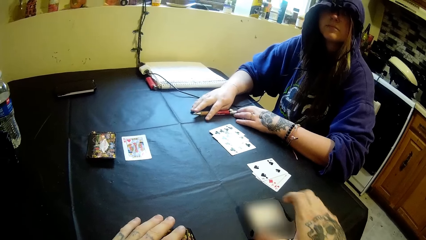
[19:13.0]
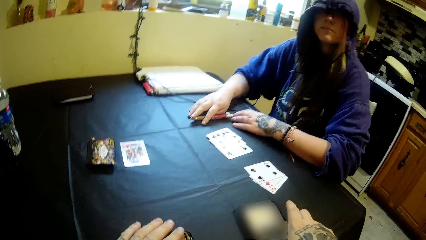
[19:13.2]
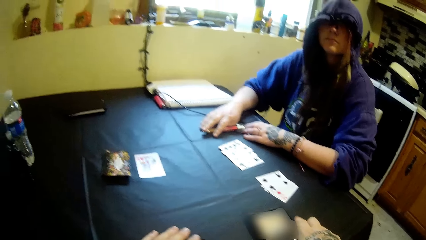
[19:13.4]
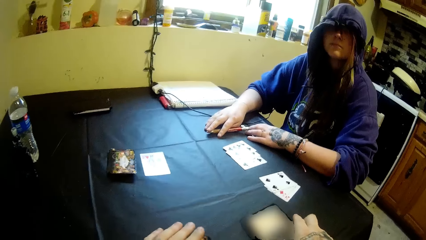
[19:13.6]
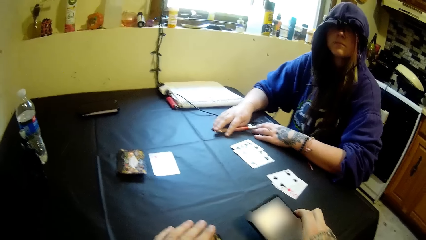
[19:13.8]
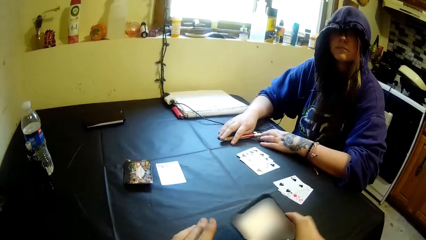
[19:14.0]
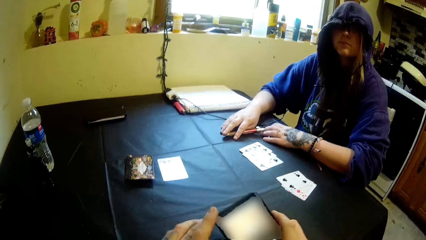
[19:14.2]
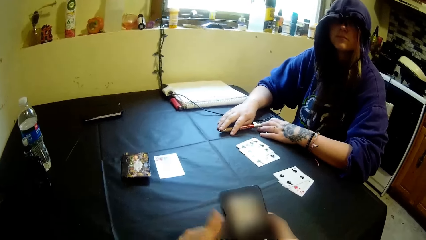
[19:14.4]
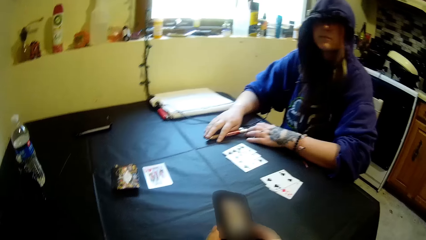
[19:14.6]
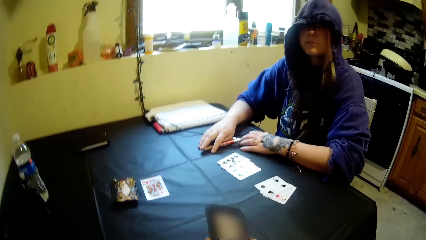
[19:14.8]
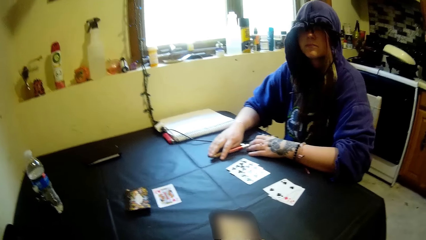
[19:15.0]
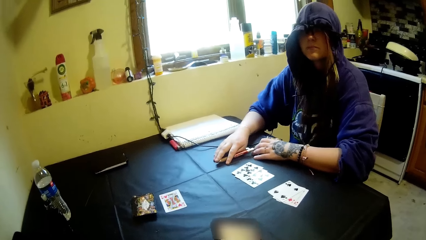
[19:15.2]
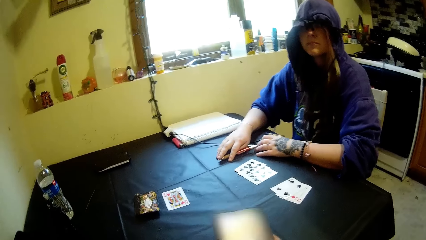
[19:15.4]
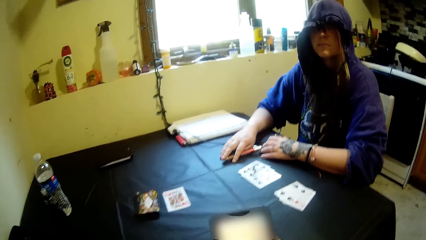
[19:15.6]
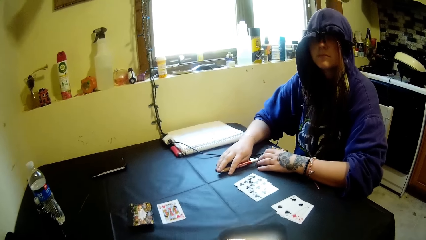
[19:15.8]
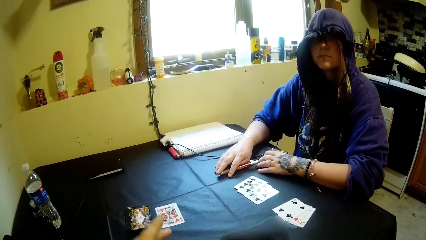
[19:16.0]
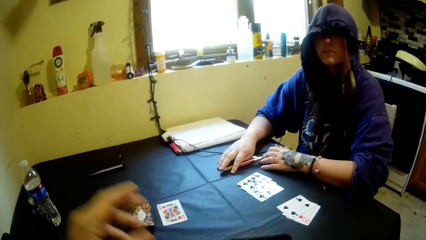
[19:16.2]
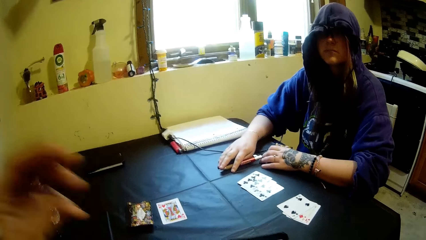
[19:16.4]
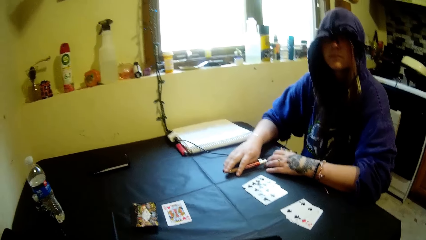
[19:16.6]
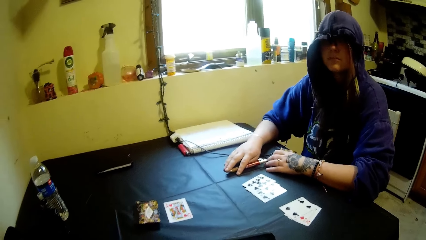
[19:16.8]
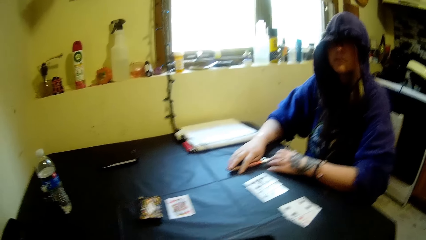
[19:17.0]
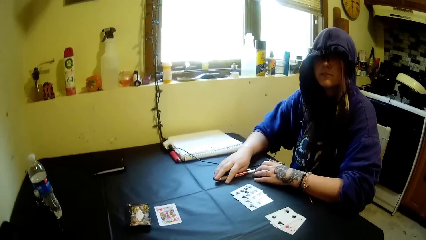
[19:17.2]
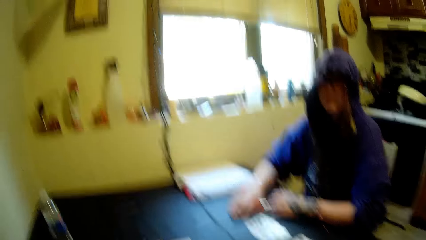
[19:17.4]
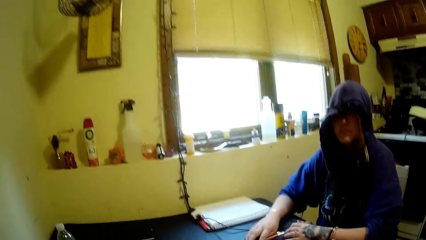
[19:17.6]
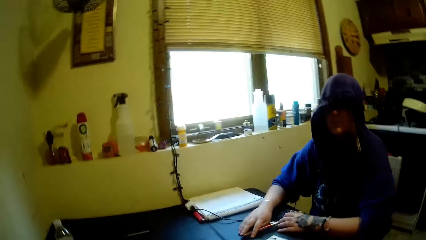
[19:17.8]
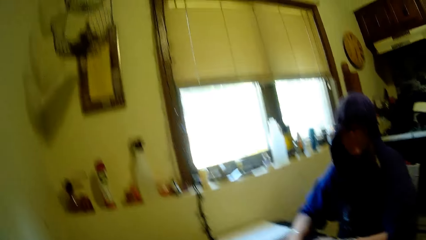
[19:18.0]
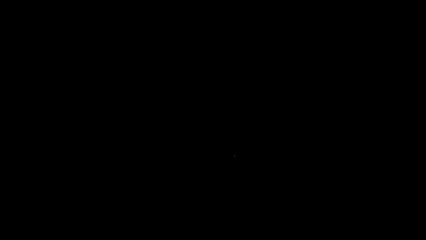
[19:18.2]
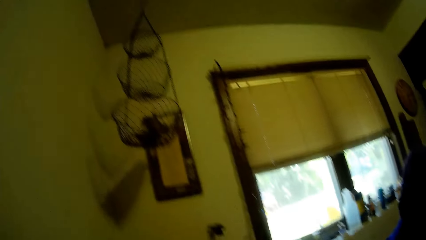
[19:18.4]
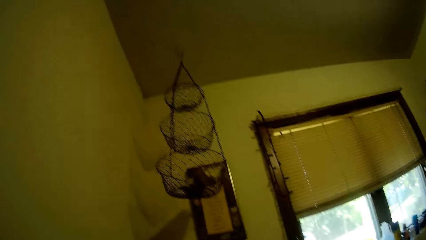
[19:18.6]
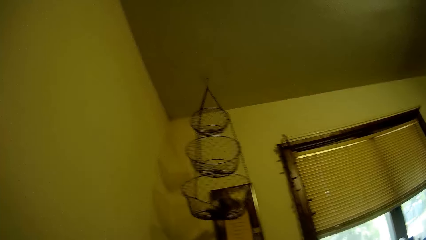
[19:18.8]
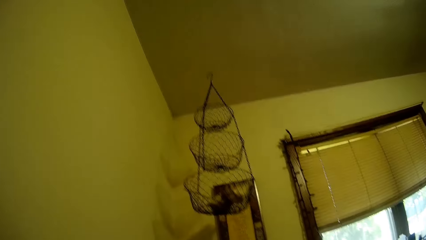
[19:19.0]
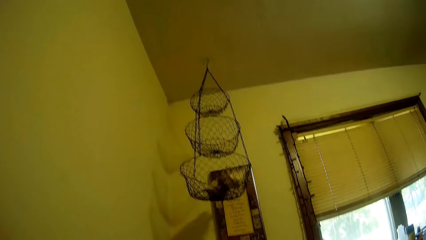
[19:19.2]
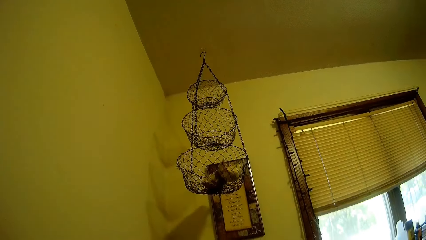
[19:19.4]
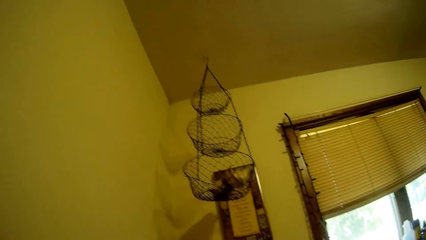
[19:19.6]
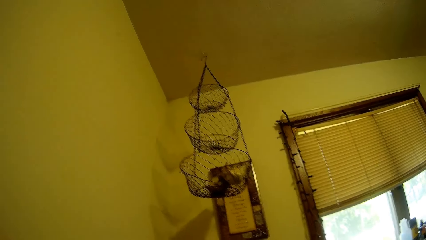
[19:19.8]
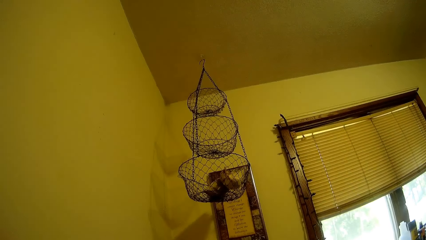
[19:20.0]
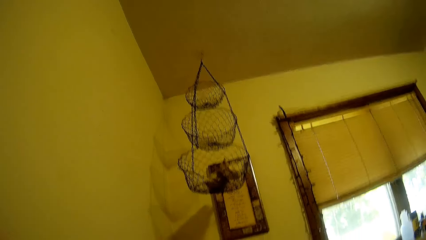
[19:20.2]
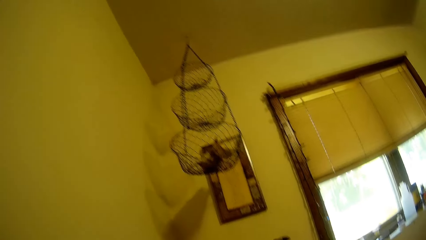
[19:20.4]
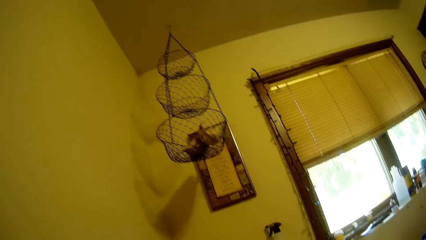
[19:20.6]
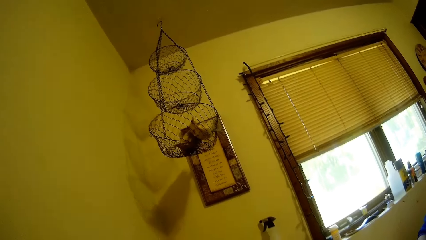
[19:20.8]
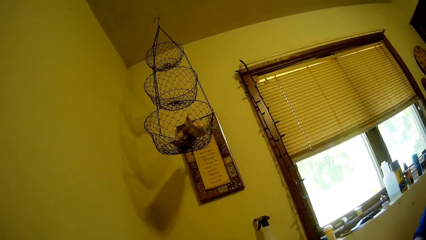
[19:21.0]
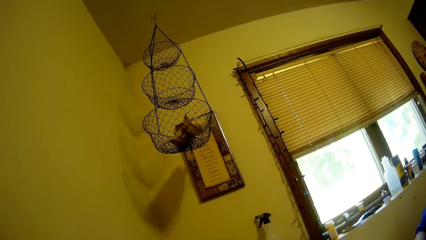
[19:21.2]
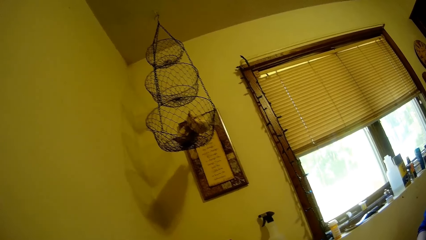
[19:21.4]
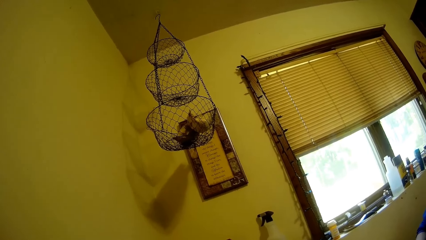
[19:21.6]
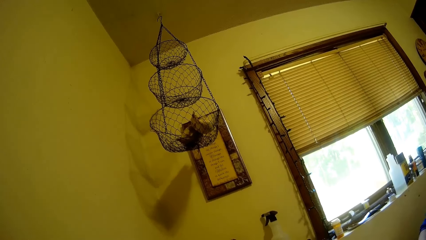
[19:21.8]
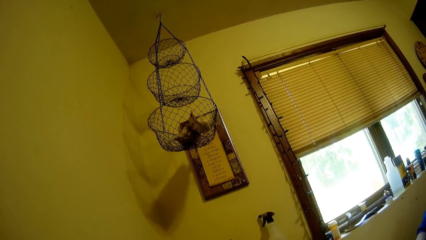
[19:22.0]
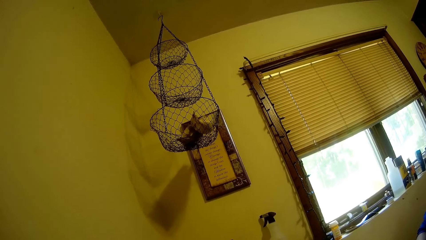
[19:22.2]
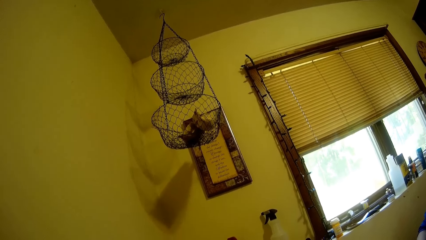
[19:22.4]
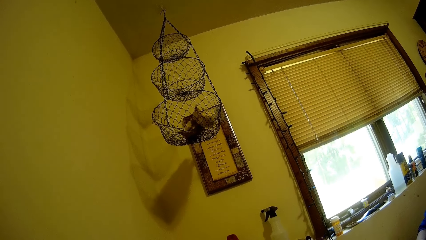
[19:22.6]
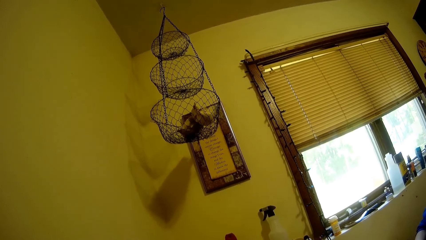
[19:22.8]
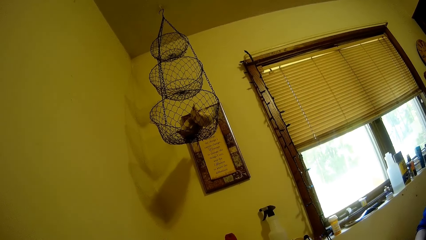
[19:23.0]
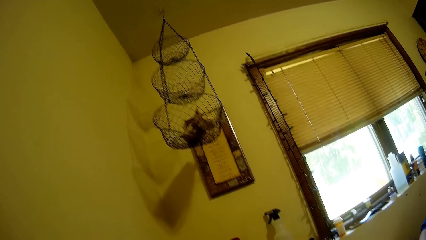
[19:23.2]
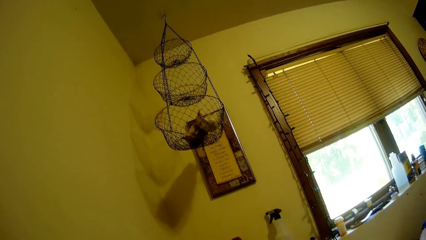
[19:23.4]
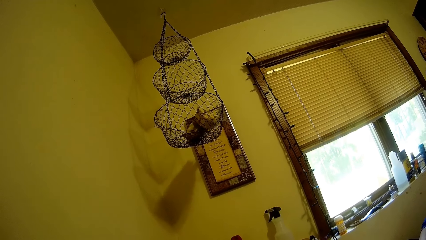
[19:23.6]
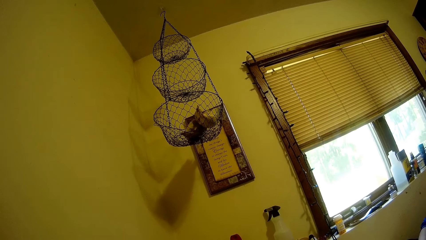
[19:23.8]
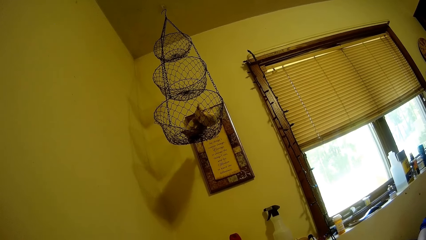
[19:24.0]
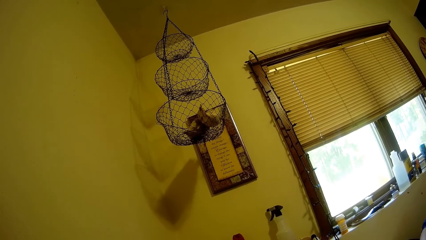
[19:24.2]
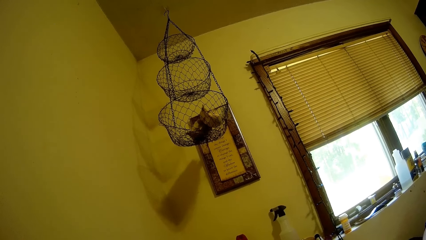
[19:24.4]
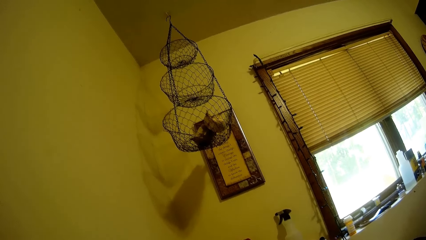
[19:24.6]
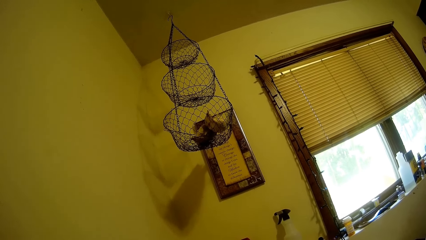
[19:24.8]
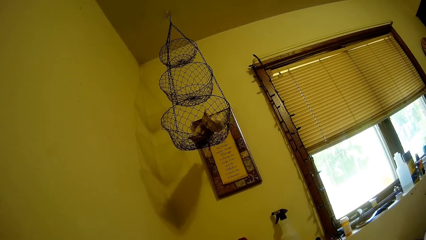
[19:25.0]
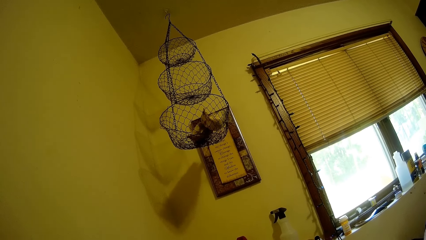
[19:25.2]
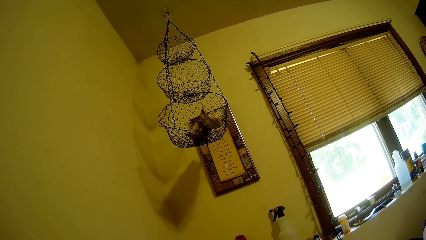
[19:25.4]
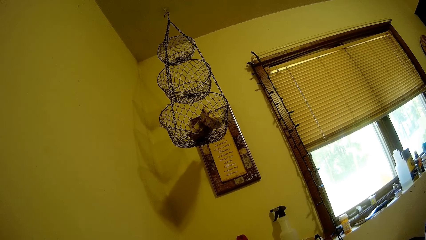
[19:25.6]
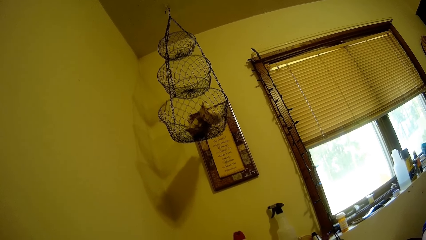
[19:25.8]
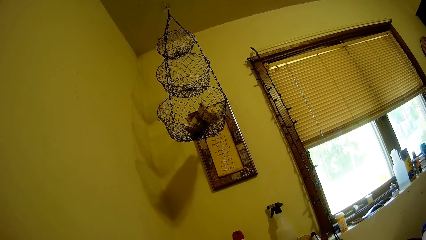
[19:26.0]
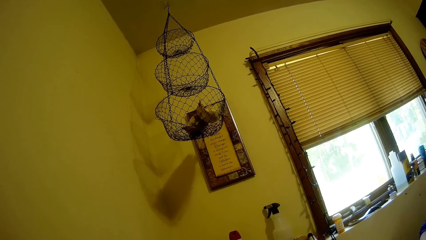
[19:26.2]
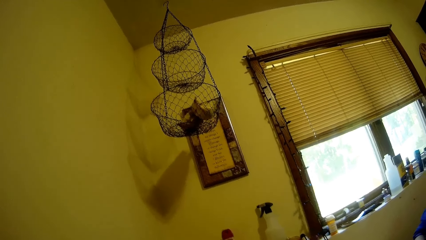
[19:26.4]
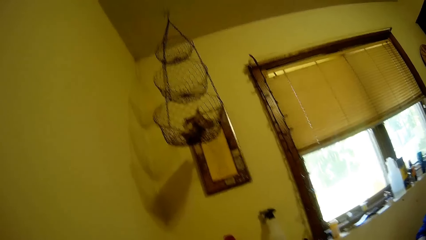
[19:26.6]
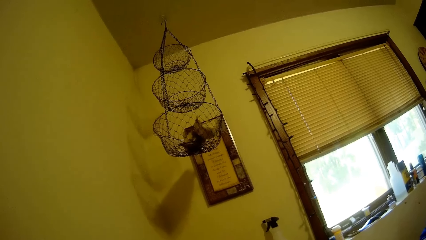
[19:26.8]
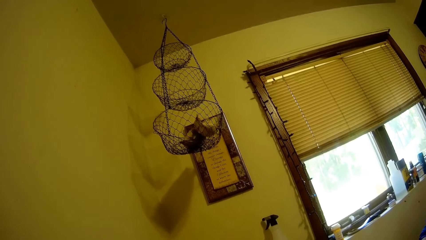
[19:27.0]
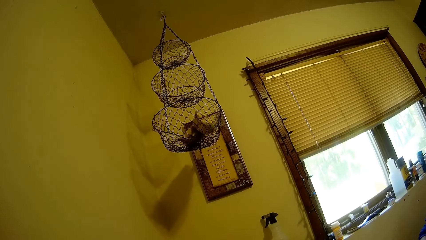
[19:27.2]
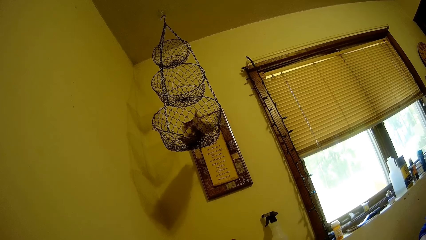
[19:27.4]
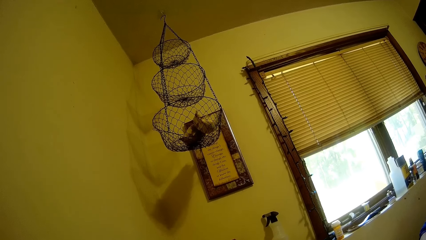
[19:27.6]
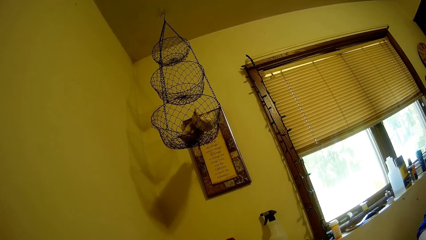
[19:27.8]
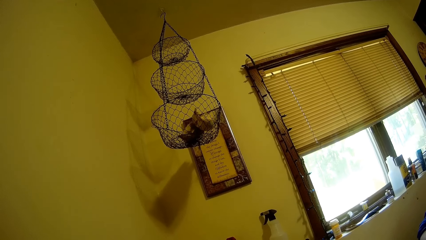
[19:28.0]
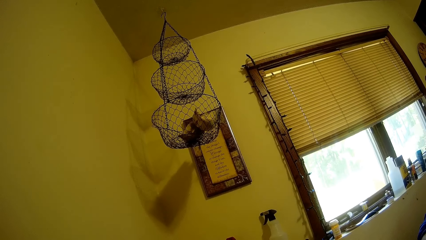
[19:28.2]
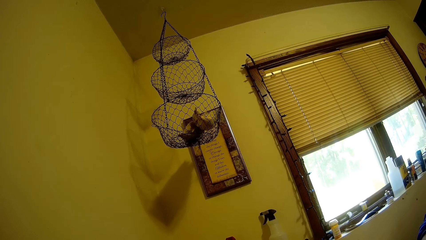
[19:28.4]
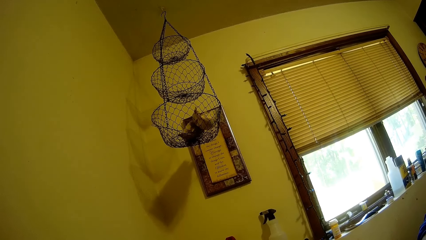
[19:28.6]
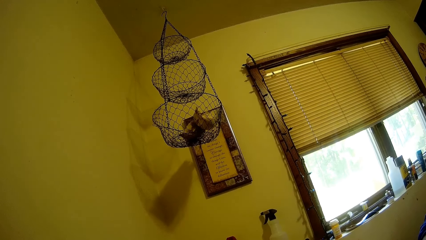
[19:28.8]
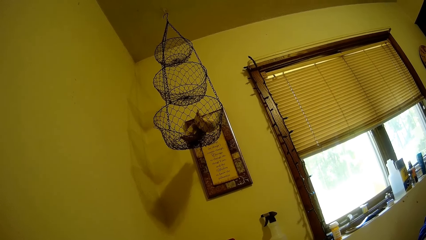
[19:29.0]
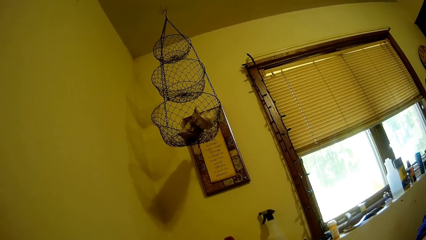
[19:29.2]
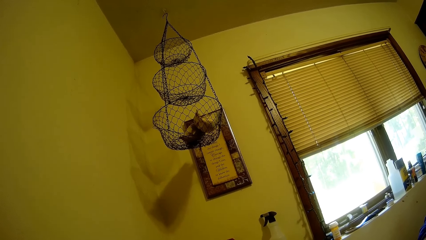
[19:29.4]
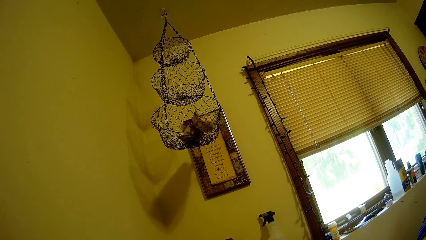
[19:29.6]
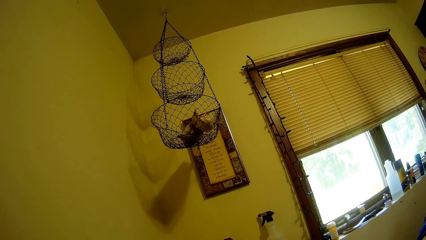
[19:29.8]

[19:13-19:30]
The camera wearer picks up the phone from the table with his right hand. He turns his phone. He raises his hand.
